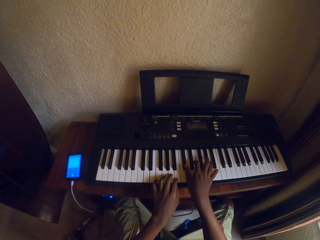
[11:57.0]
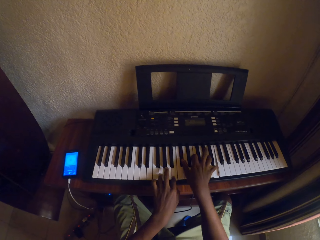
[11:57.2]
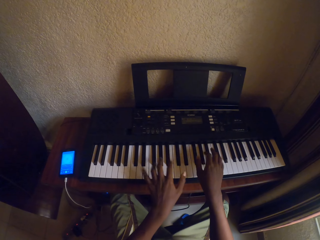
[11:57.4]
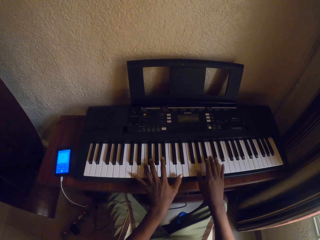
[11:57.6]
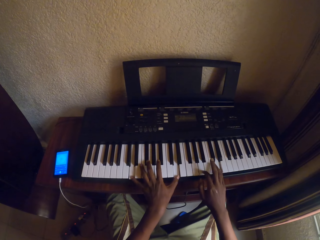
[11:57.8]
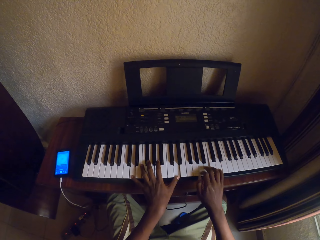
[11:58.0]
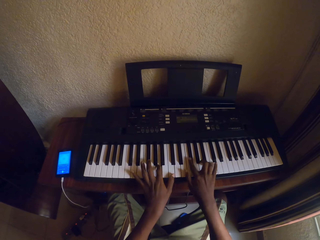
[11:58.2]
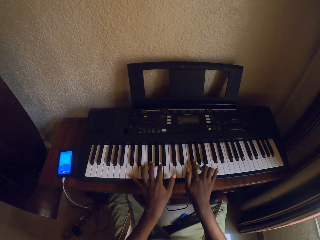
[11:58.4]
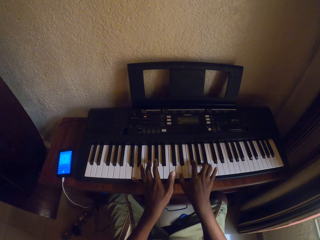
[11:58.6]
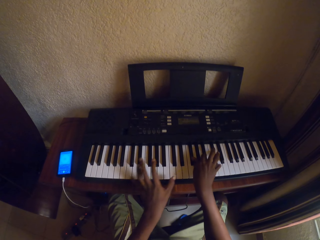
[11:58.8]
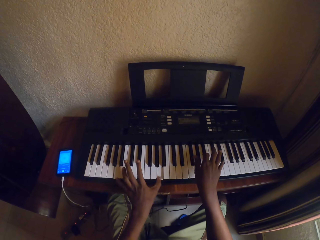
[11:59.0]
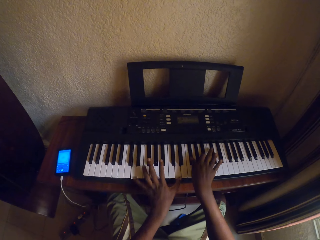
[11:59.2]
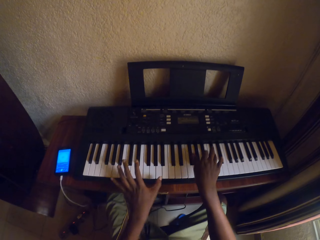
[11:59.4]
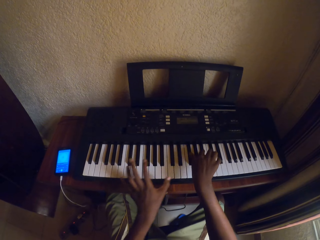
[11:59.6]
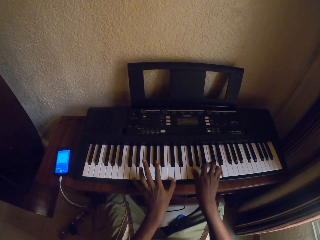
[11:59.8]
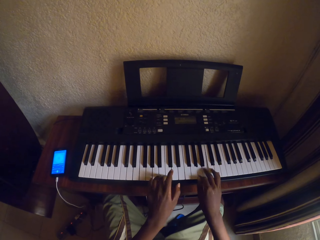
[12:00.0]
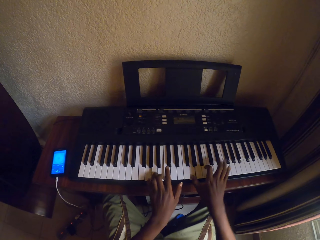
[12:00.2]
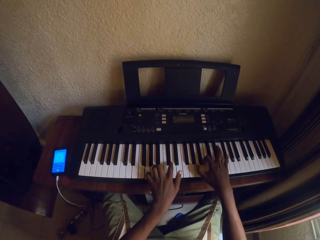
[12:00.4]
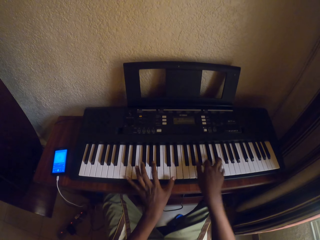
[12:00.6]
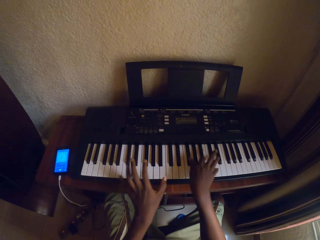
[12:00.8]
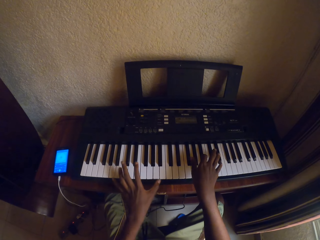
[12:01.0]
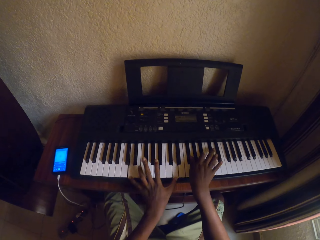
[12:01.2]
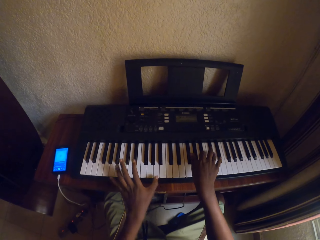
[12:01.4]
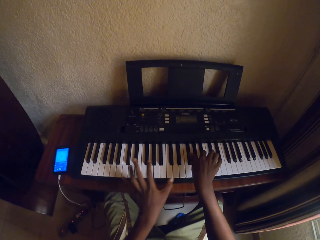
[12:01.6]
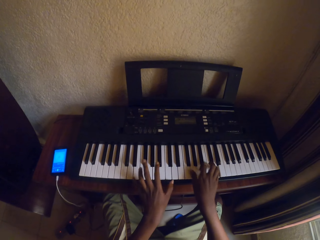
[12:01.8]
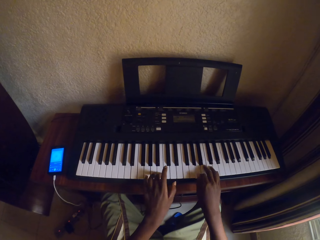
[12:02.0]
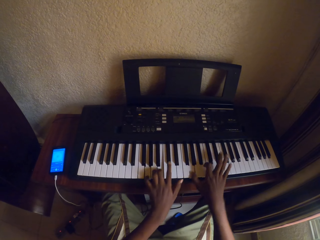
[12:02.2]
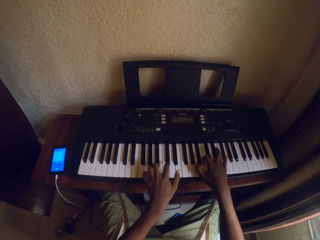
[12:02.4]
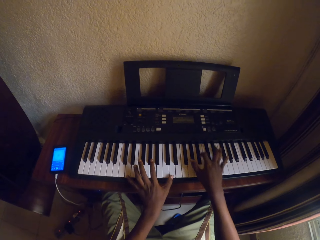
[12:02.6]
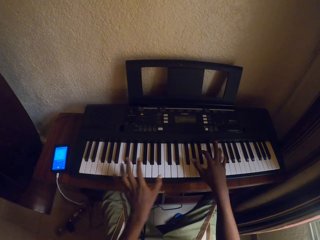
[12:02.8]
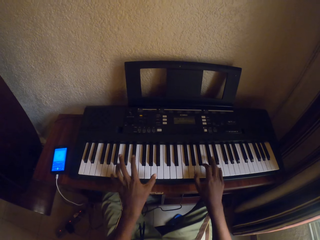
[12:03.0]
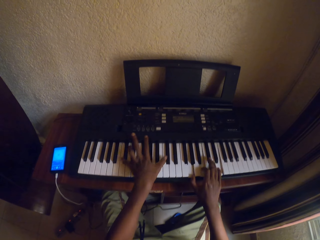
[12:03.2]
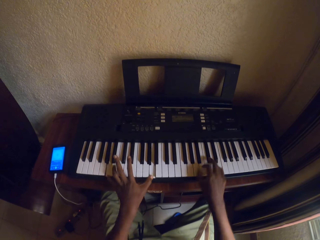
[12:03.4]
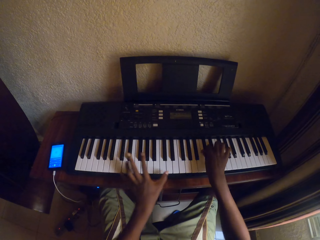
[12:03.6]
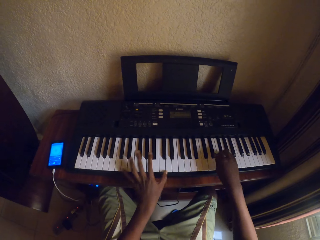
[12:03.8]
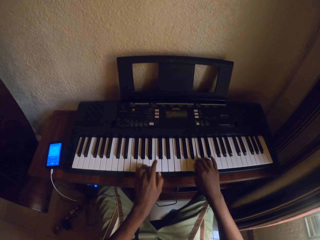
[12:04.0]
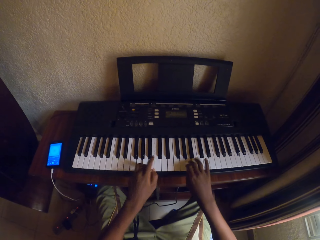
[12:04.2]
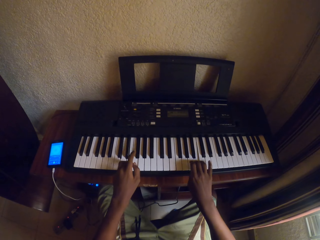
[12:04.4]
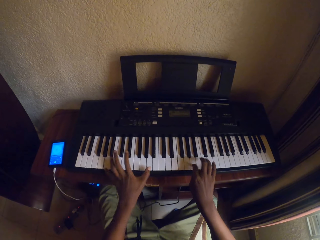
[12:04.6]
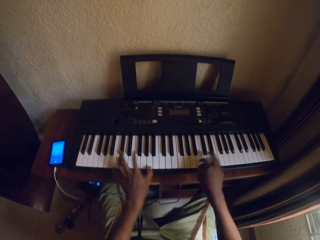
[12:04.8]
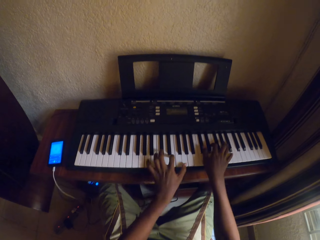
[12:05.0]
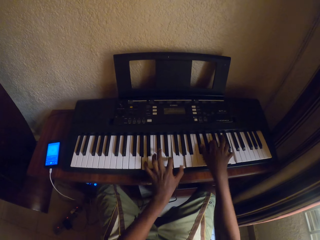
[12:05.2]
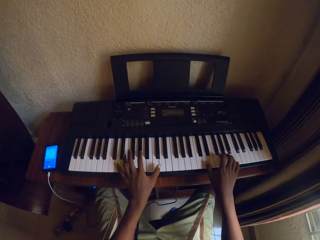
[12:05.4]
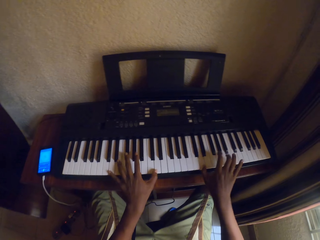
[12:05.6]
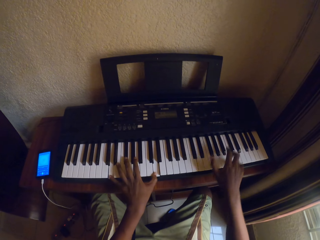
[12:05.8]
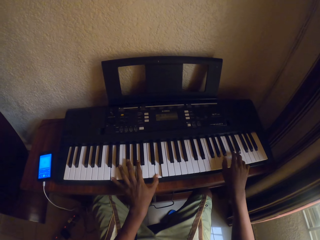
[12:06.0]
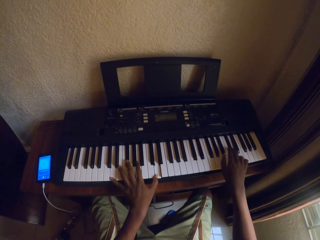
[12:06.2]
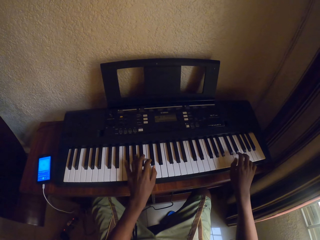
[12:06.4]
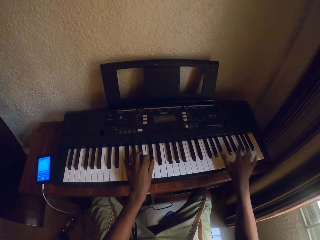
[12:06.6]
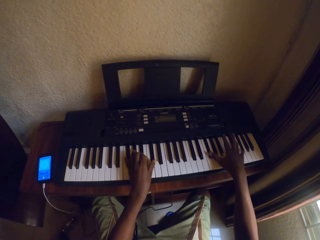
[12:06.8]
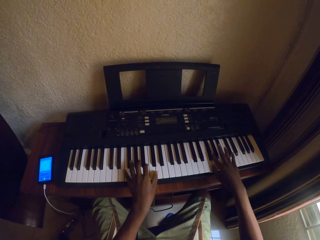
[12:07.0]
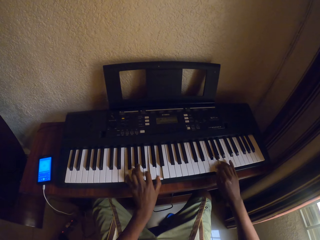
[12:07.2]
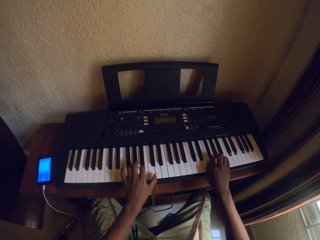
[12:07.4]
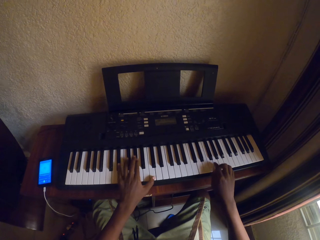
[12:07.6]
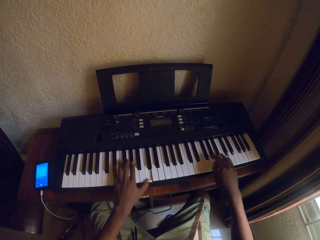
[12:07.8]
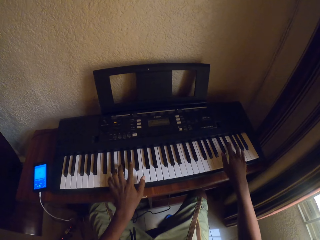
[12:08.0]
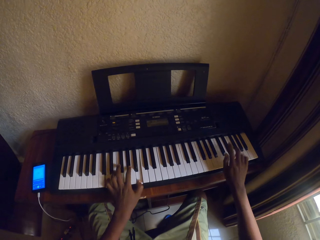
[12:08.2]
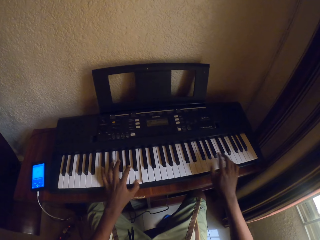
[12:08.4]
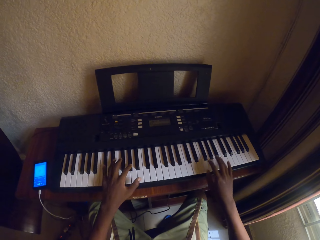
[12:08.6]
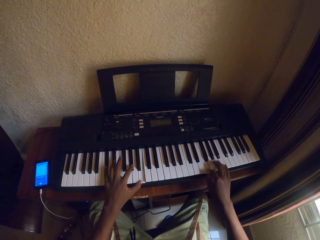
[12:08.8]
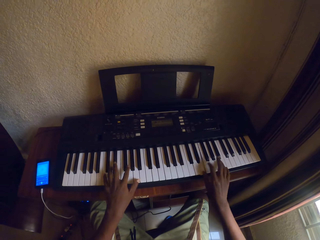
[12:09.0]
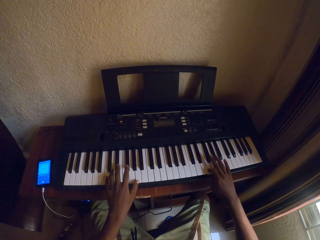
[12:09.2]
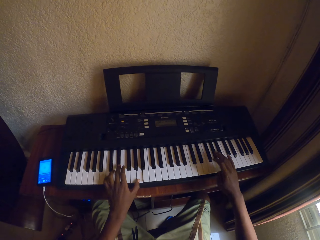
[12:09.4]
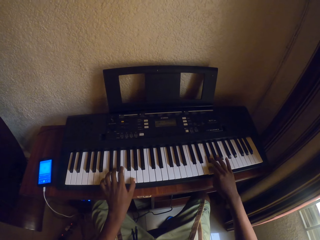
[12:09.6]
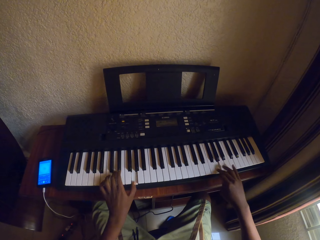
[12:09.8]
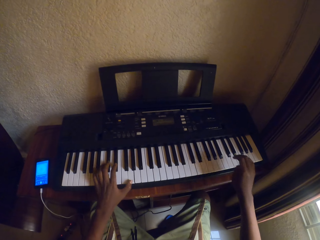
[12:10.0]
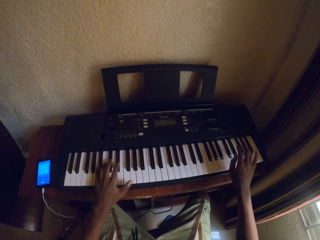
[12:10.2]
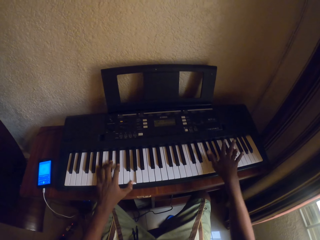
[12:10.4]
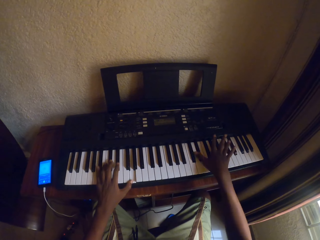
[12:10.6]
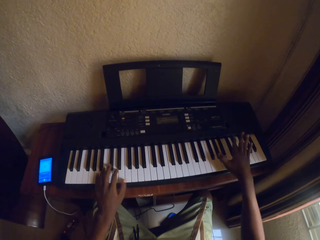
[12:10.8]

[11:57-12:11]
The camera wearer plays the piano with both hands. They play the piano with both hands repeatedly.

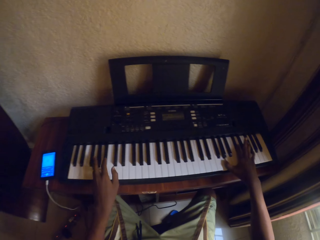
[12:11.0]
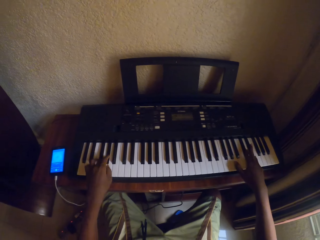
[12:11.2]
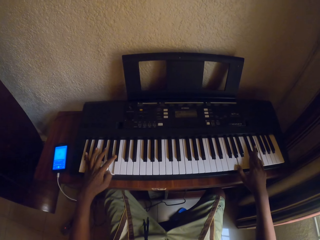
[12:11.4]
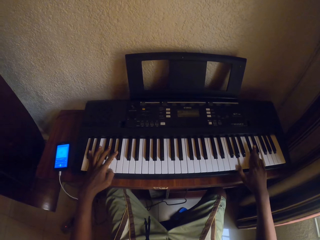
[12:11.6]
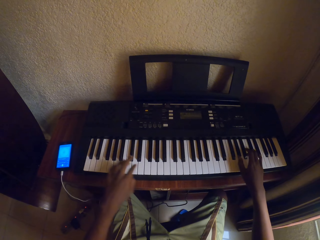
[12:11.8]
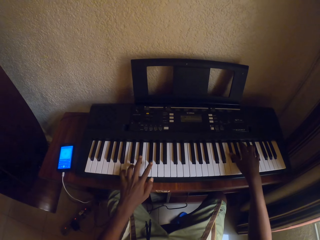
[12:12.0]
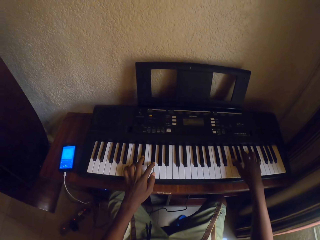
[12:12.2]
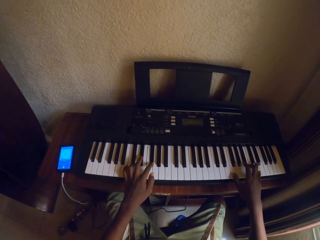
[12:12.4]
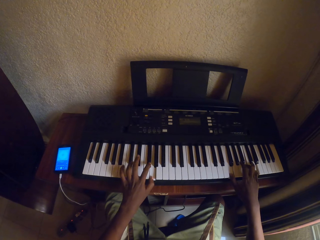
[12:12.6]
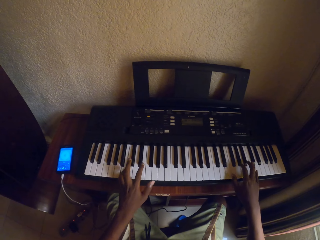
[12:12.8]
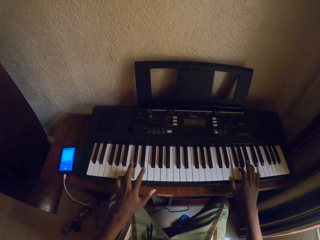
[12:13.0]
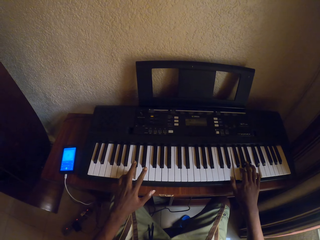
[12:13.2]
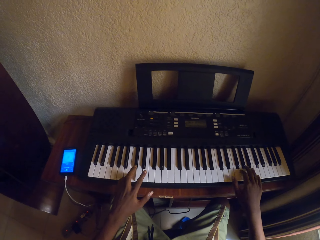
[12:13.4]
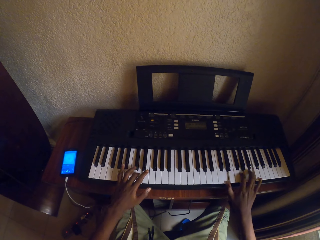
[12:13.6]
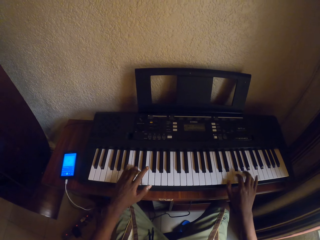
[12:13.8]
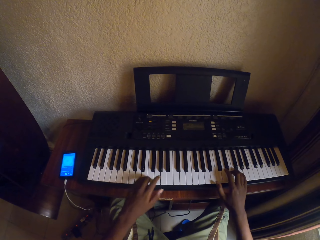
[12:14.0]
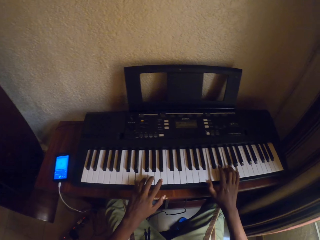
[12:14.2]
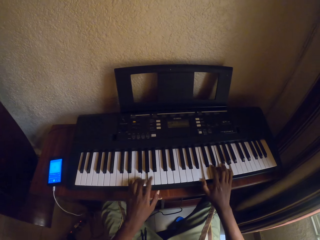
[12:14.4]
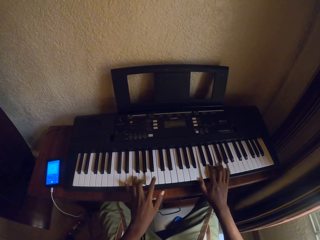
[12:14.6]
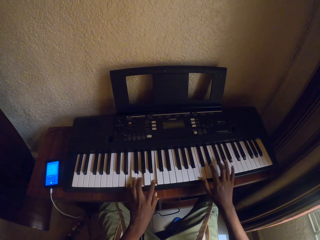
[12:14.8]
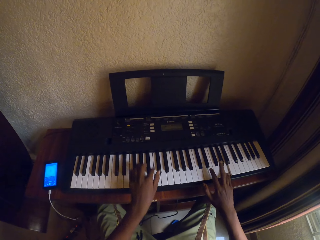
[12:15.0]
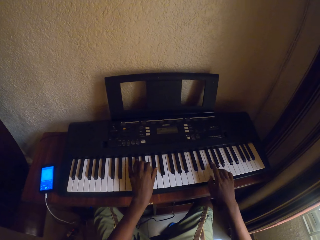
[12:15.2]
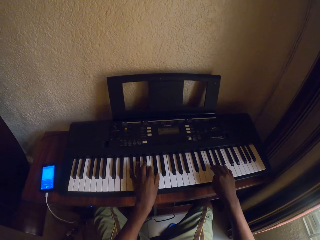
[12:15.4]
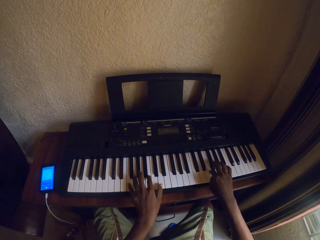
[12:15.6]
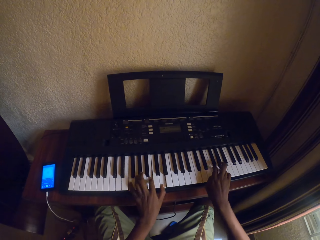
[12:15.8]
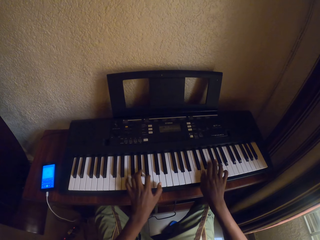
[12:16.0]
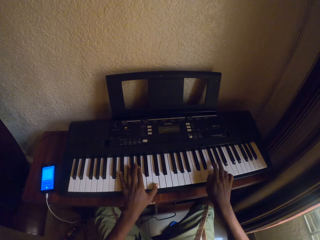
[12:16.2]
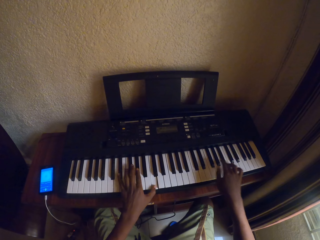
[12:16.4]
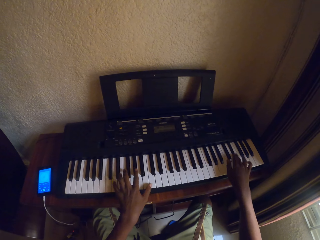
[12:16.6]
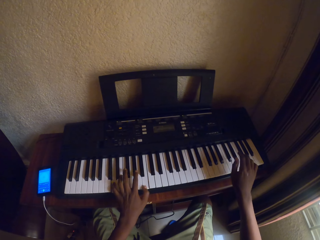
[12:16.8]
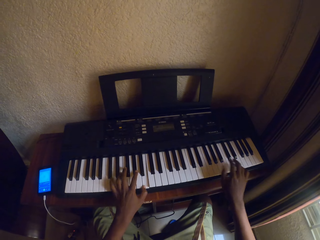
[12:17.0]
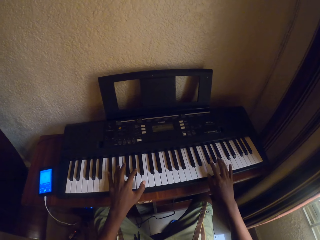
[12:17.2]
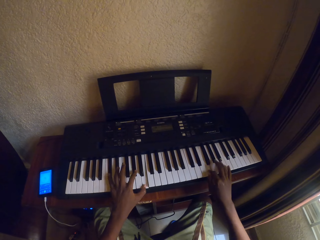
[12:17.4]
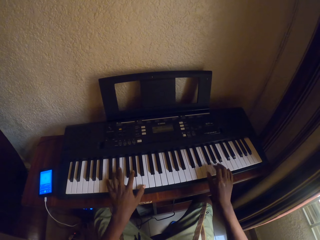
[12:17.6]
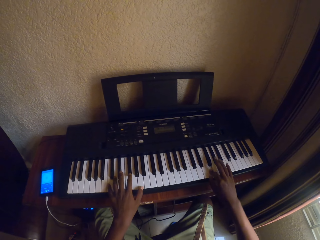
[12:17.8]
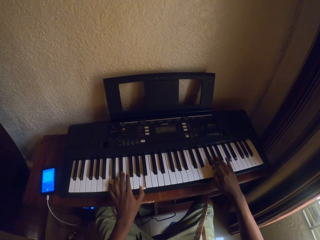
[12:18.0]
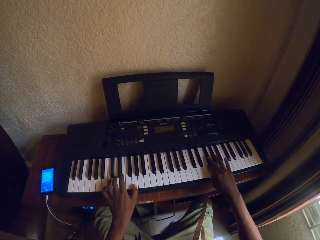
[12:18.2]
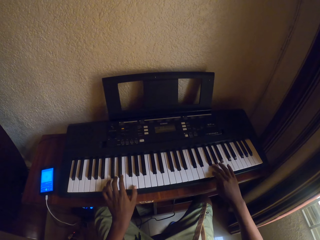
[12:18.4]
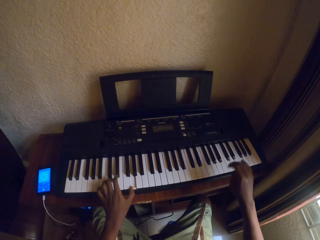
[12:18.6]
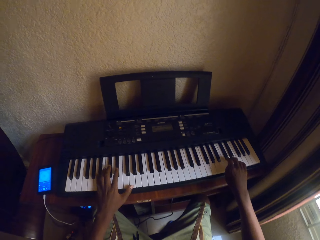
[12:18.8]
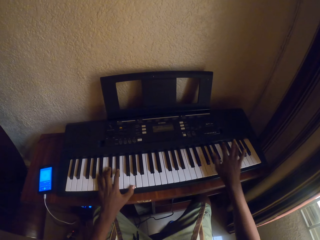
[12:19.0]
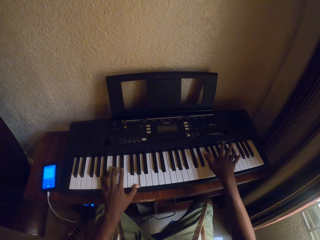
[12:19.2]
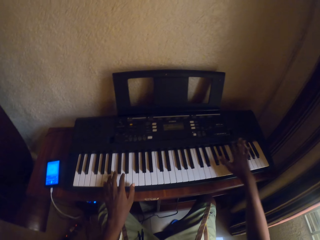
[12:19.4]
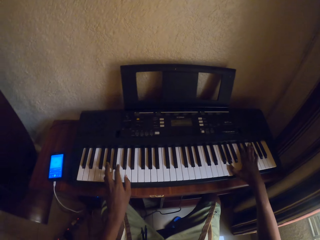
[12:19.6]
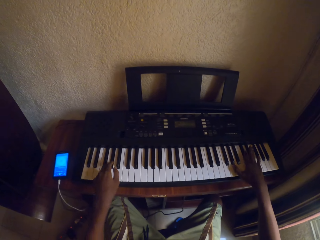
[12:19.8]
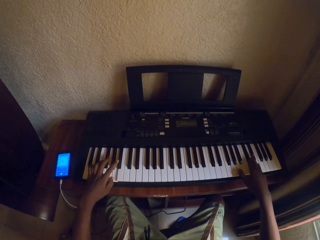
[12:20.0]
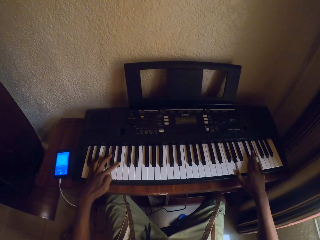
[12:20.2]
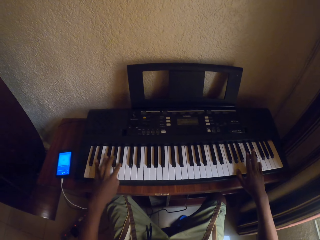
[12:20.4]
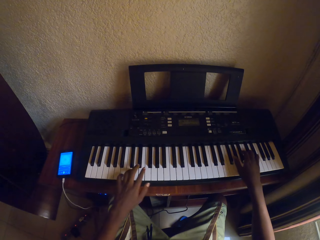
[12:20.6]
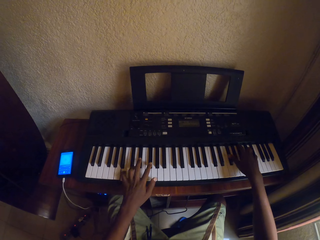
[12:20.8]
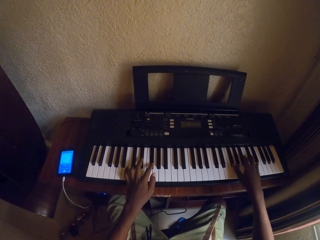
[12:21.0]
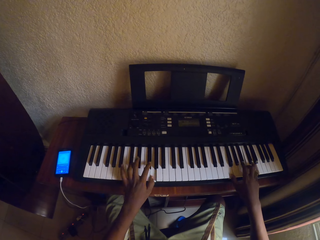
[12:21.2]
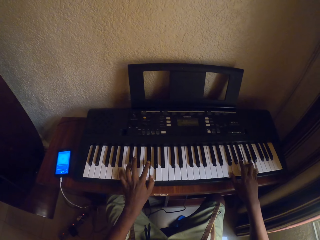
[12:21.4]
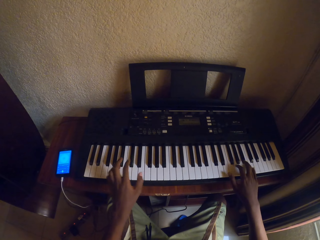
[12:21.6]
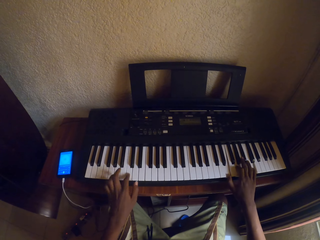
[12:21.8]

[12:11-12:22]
The camera wearer plays the piano with both hands. They play the piano with both hands repeatedly.
